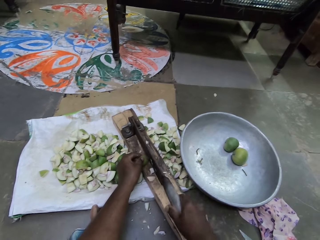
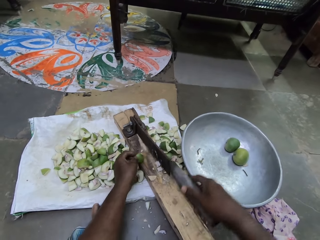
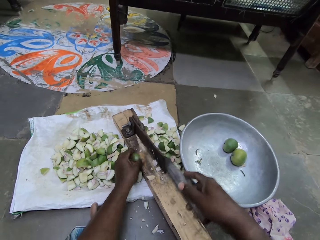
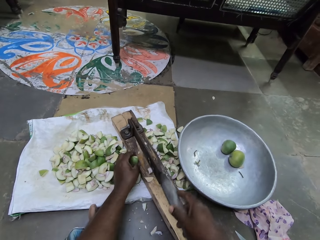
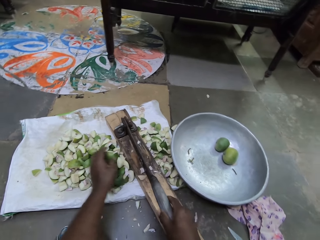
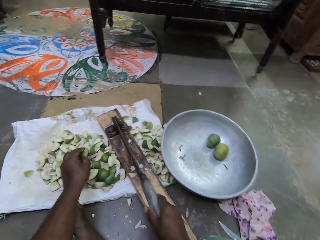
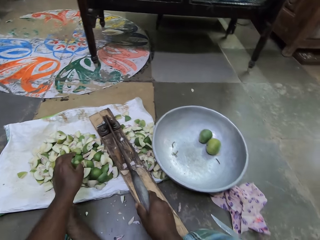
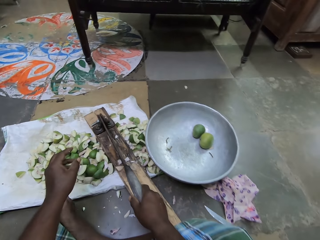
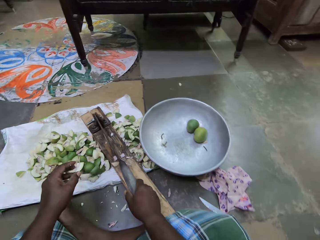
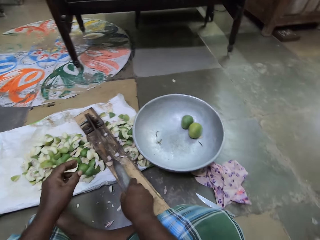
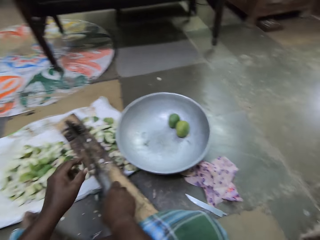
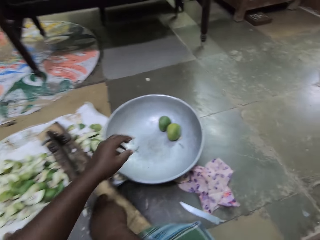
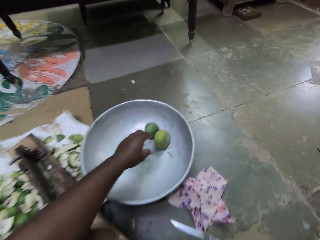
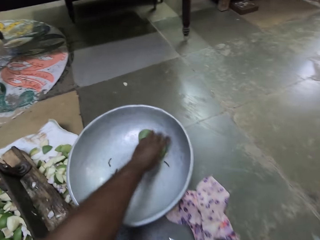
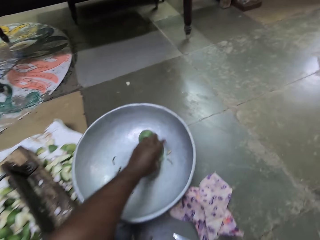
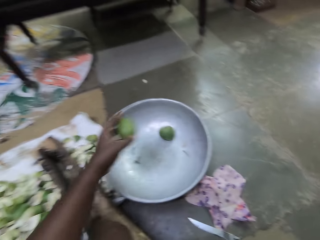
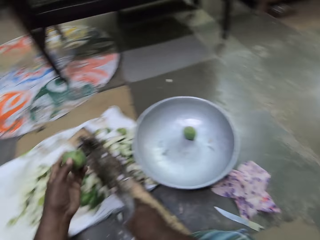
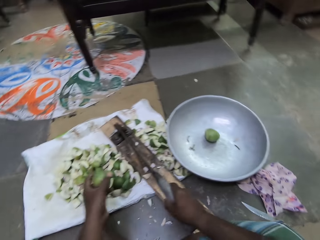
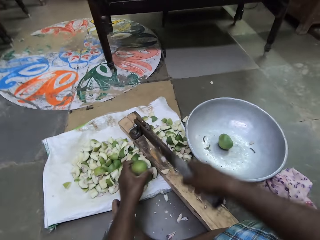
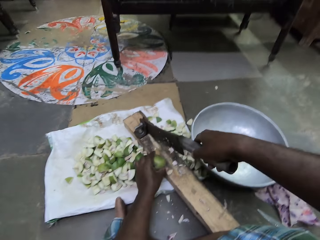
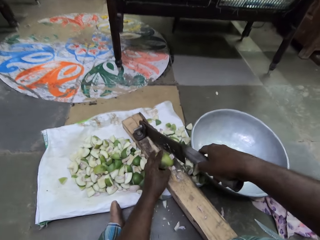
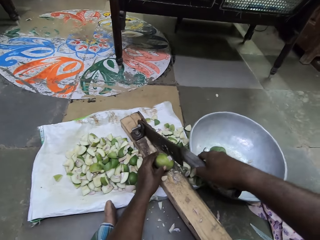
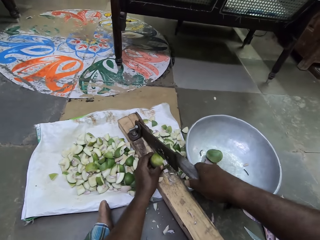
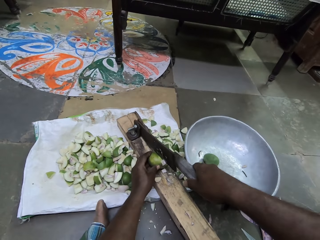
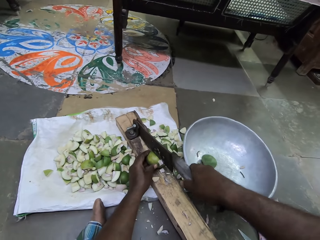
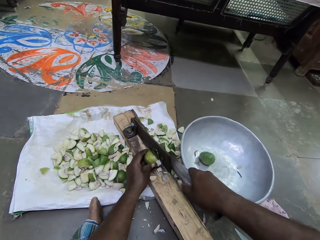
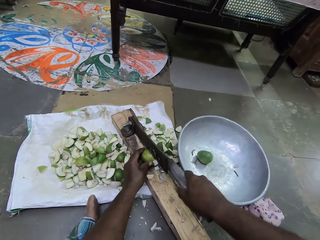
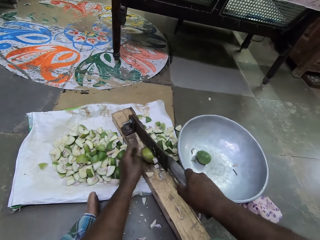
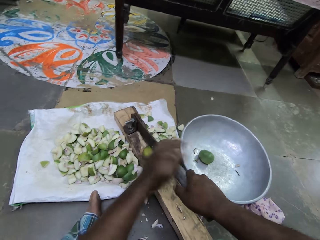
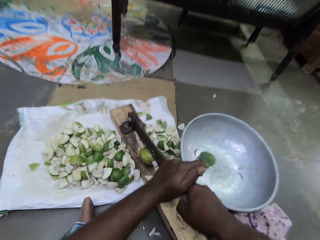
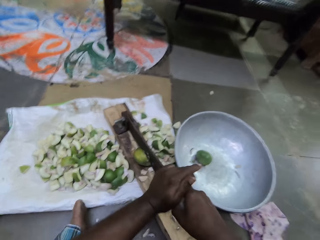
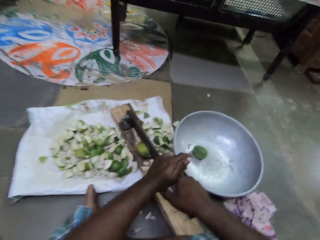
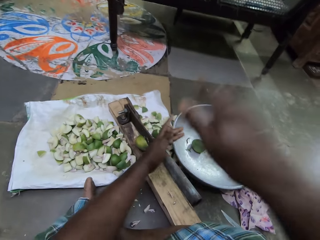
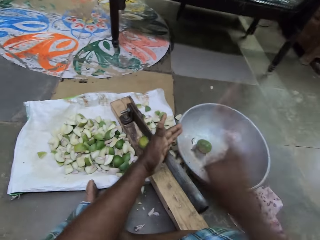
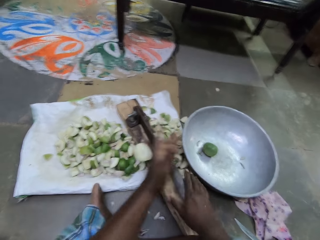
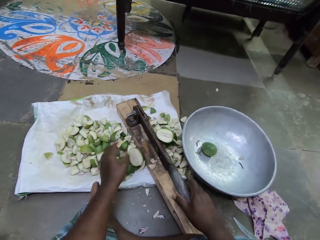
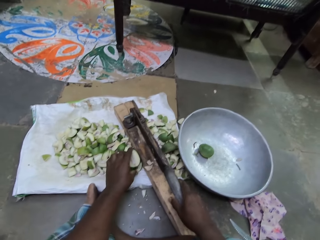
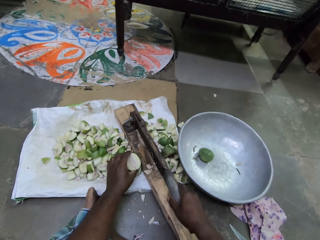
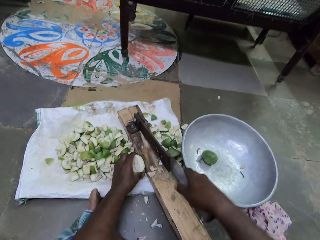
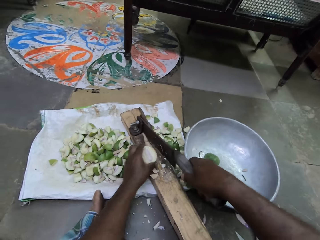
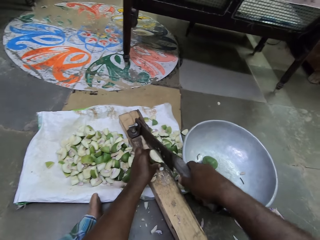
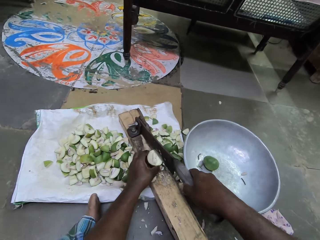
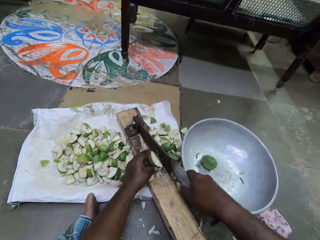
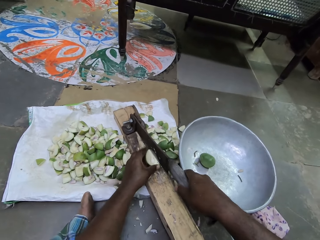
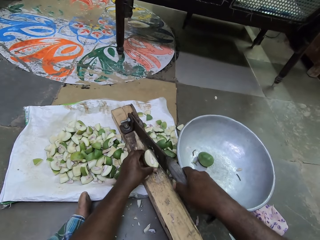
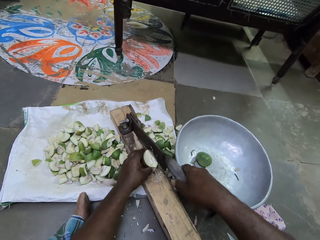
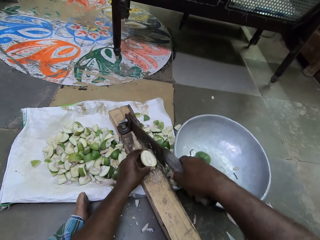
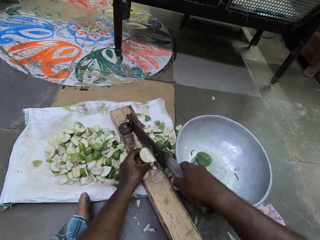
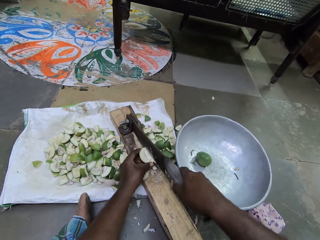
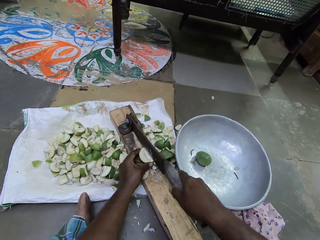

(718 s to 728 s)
The camera wearer slices the cut portion of the pear or mango in her left hand with the clever cutter with her right hand. She puts the mango piece with the rest. She picks a pear in the container on the ground with her left hand. She places the pear in the clever cutter with her left hand. She slices the pear with the clever cutter with both hands. She picks a cut portion of the pear on the ground with her left hand. She places the cut portion of the pear in her left hand in the clever cutter.

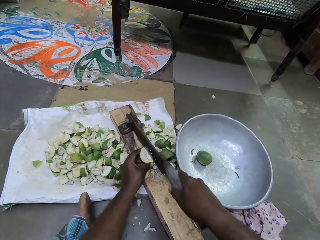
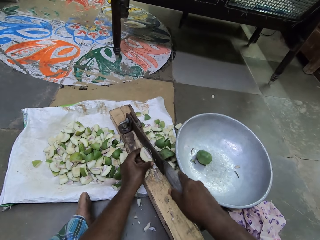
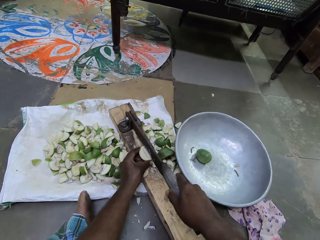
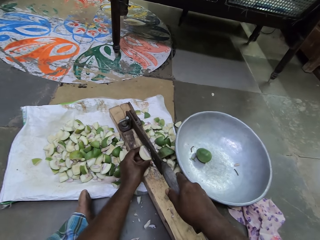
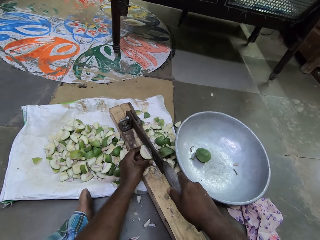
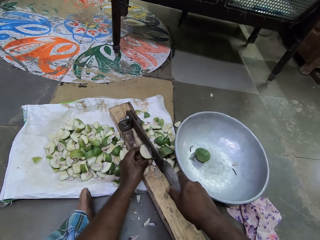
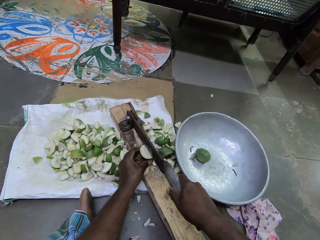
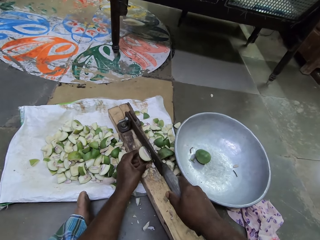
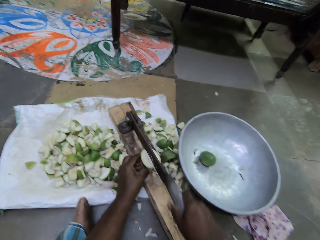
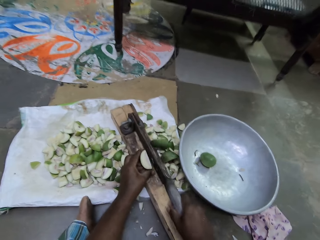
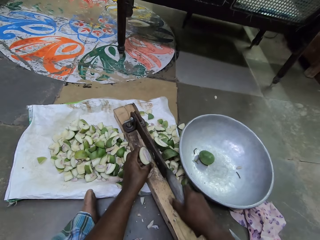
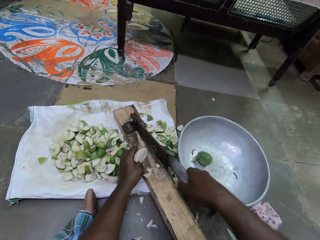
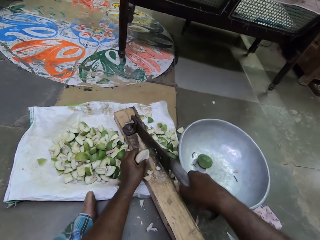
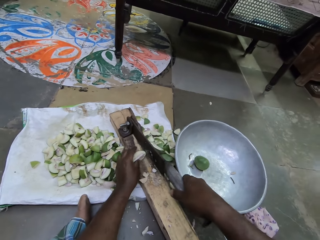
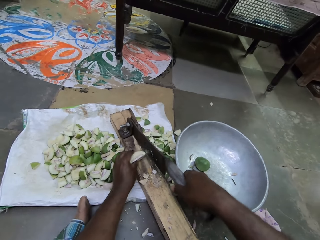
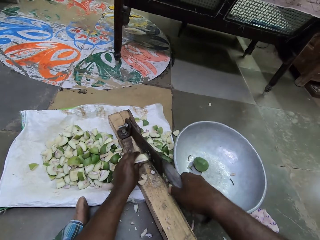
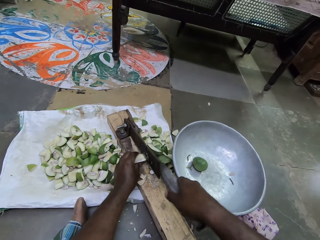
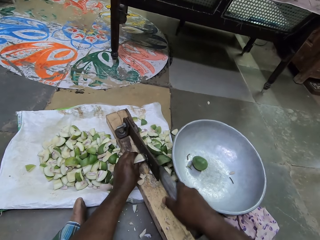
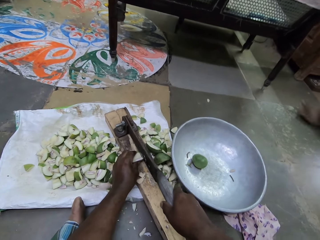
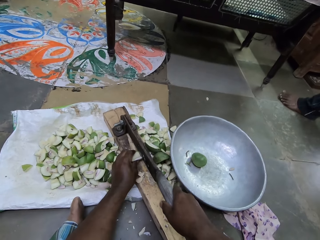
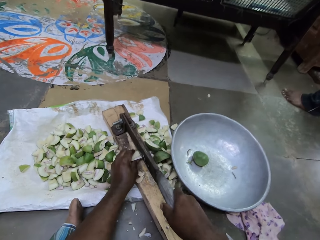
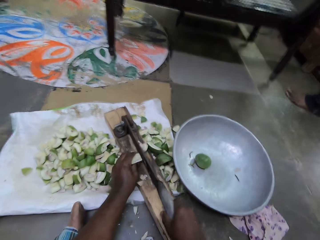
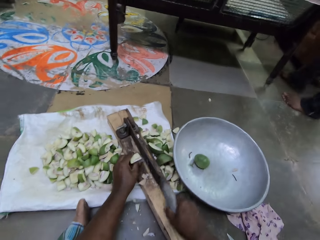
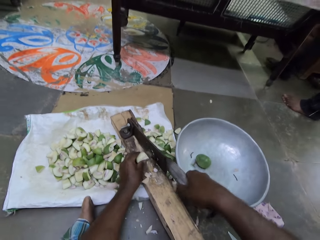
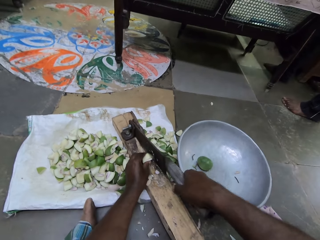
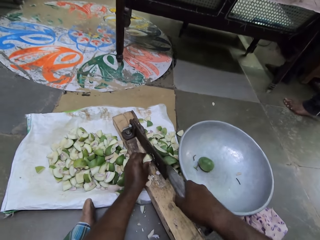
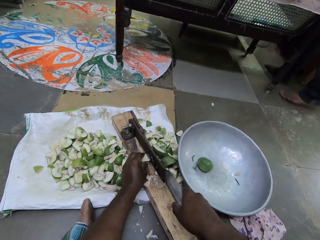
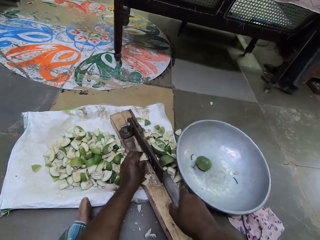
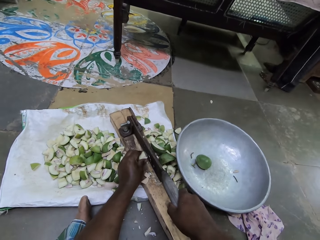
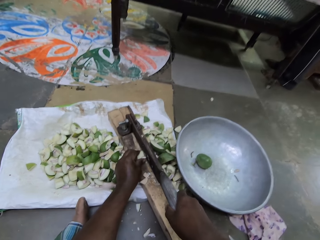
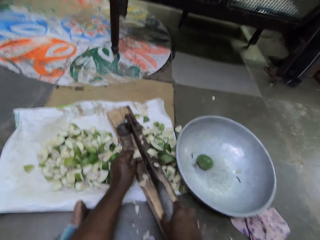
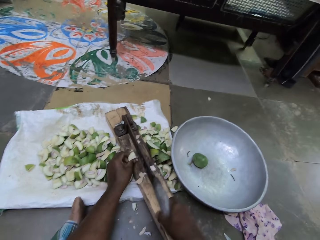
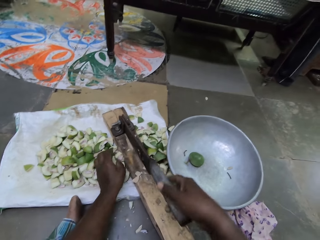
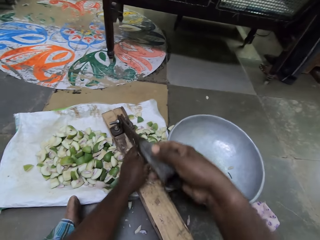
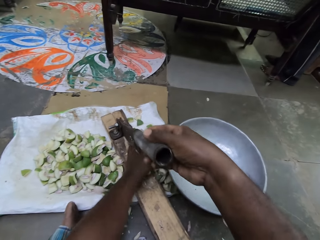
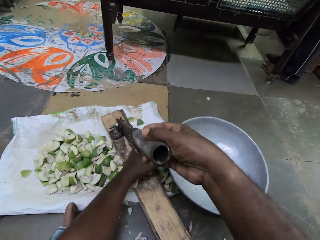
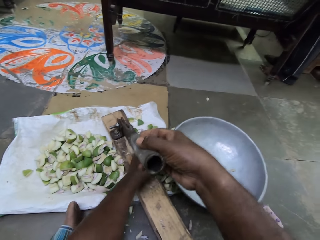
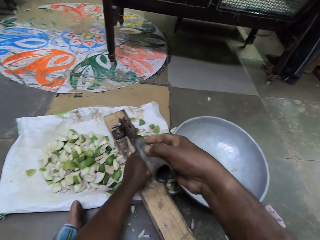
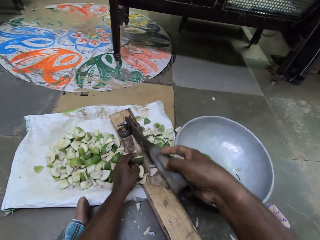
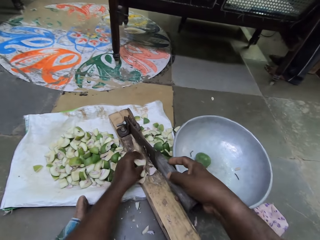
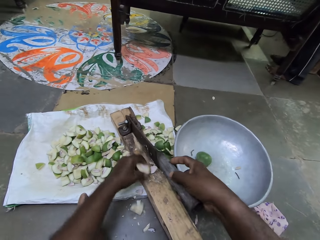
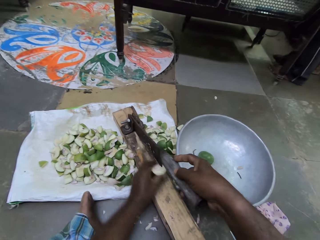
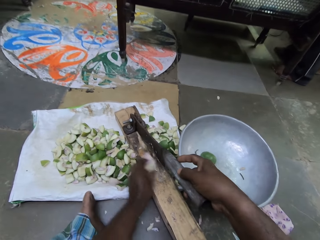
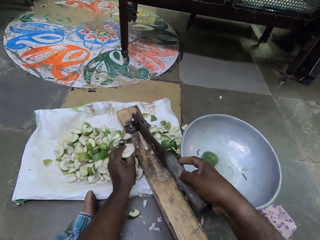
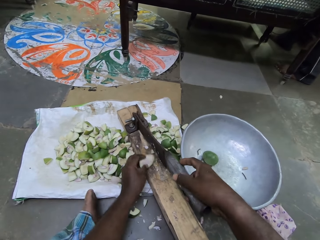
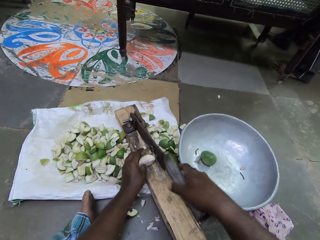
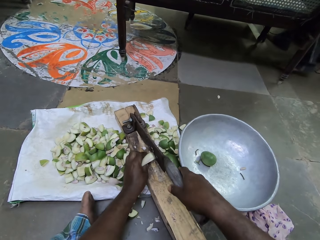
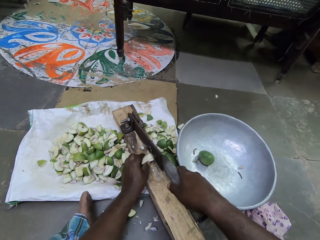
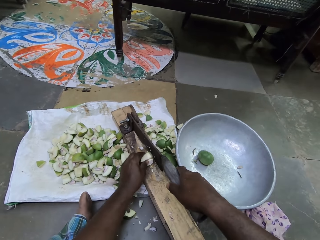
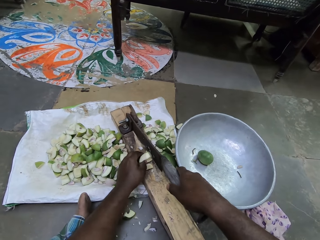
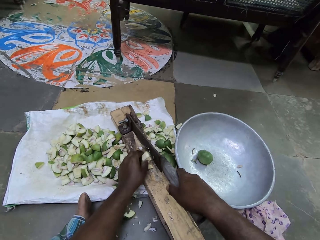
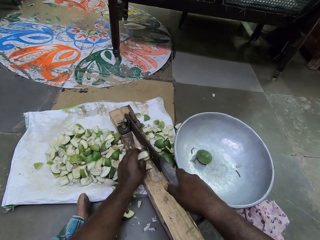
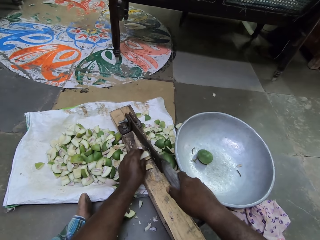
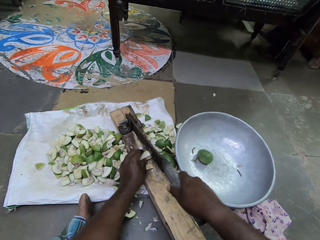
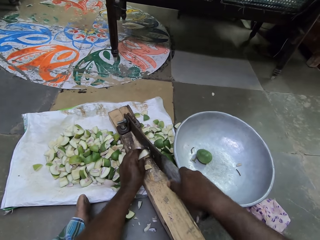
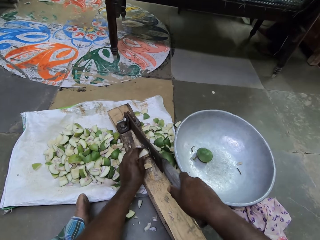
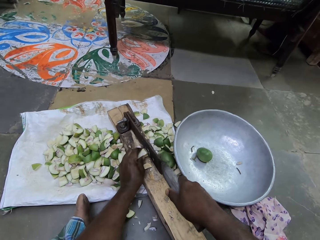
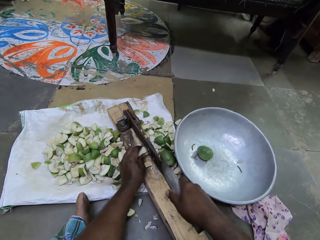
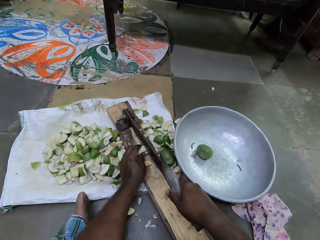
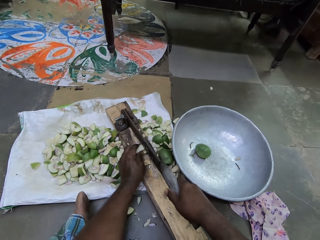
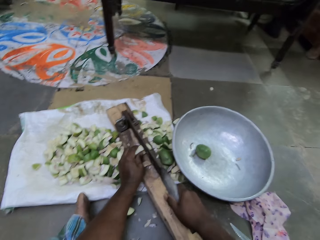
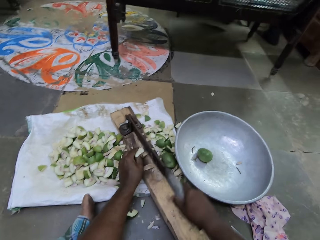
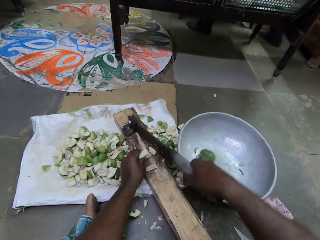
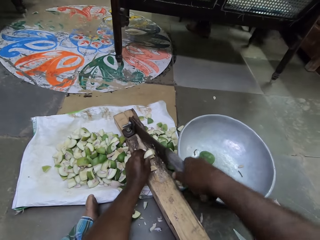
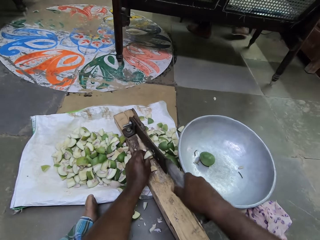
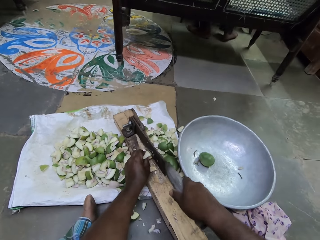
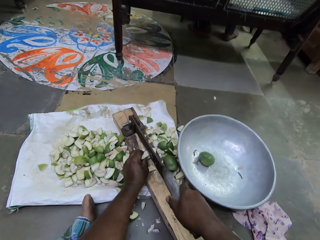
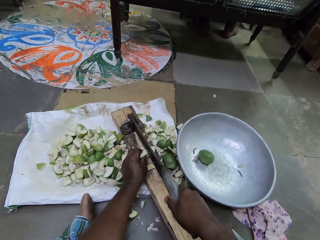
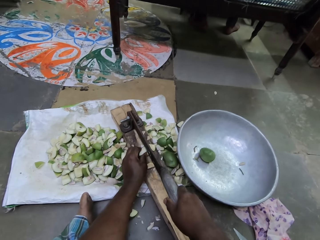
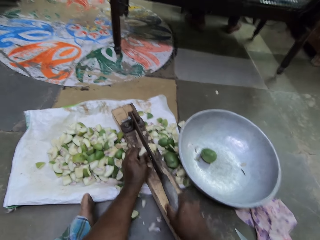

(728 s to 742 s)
The camera wearer slices the cut portion of the pear or mango in her left hand with the clever cutter with her right hand. A man walks past the camera wearer. The camera wearer puts a mango piece with the rest. She picks a cut portion of the pear on the ground with her left hand. She removes pieces of pear on the clever cutter with her left hand. She pushes mango pieces with the left hand. She places the cut portion of the pear in her left hand in the clever cutter. She slices the cut portion of the pear in her left hand with the clever cutter with her right hand.
